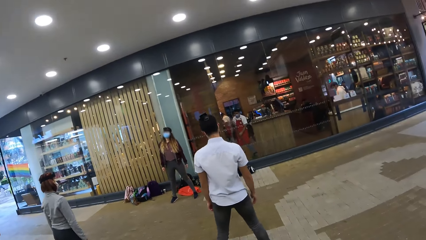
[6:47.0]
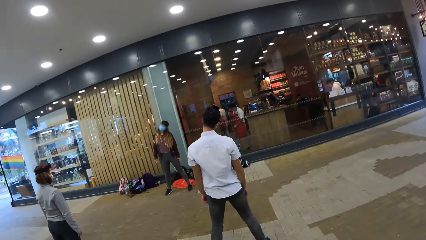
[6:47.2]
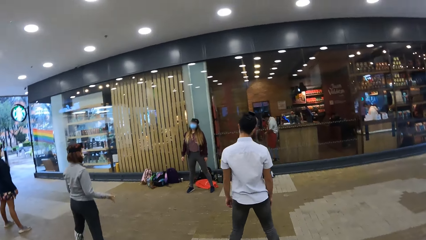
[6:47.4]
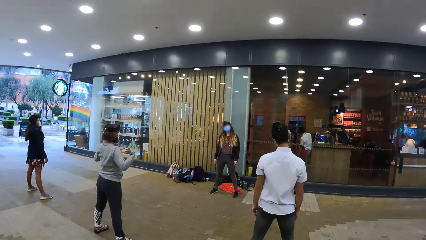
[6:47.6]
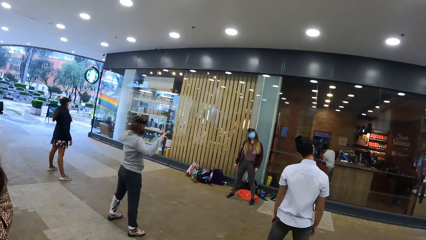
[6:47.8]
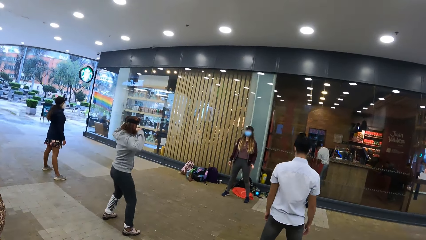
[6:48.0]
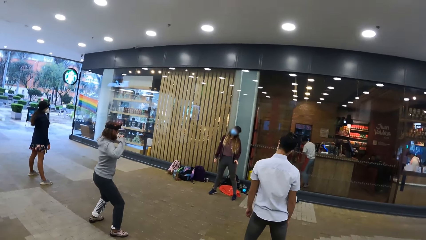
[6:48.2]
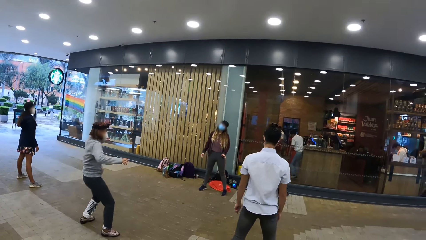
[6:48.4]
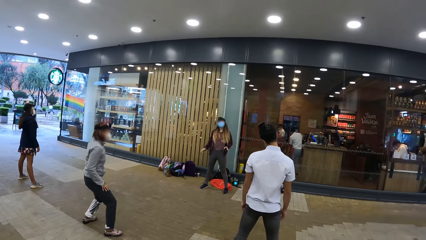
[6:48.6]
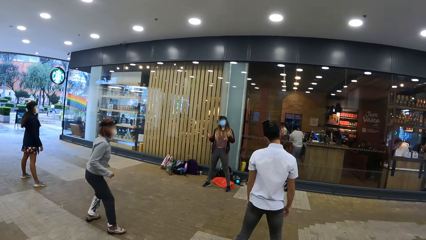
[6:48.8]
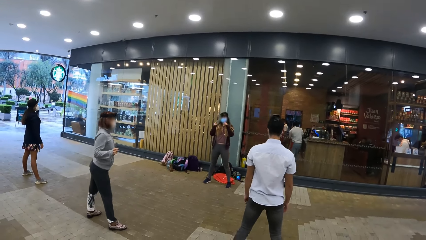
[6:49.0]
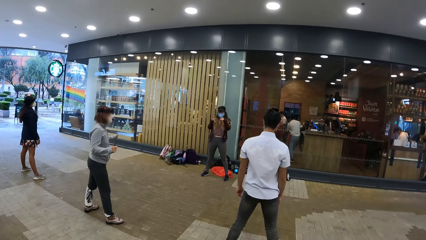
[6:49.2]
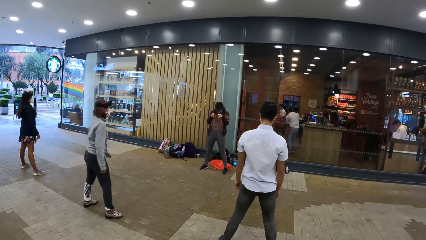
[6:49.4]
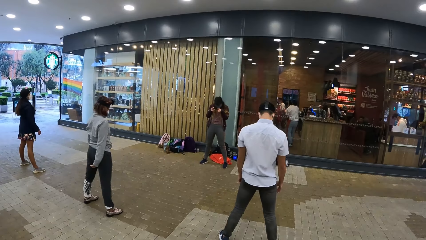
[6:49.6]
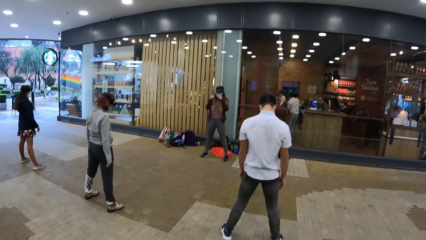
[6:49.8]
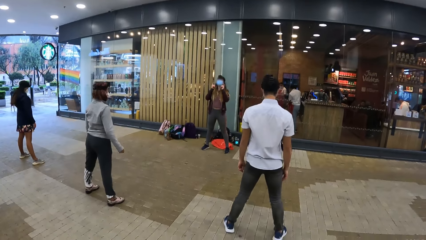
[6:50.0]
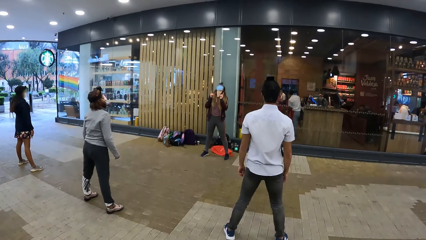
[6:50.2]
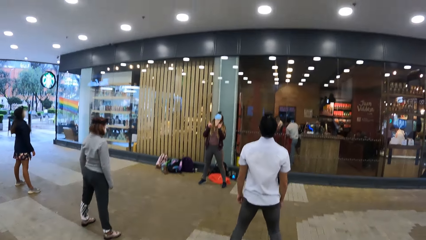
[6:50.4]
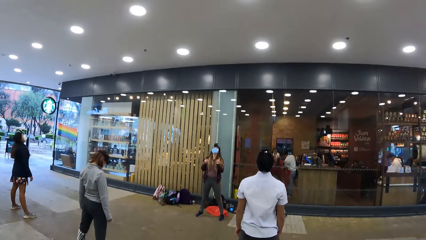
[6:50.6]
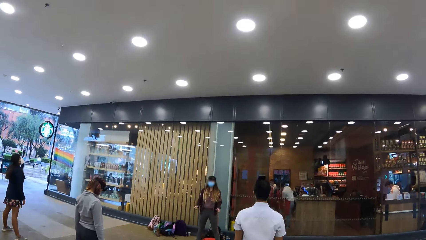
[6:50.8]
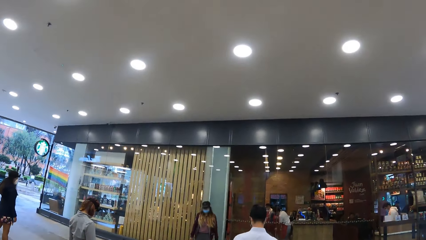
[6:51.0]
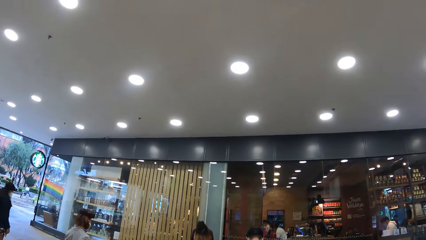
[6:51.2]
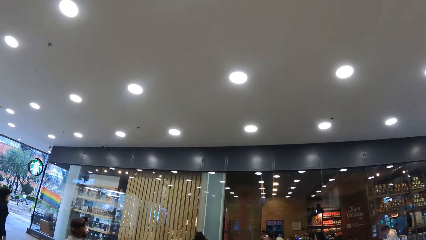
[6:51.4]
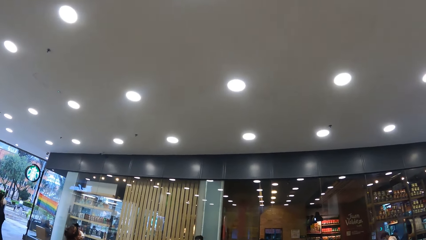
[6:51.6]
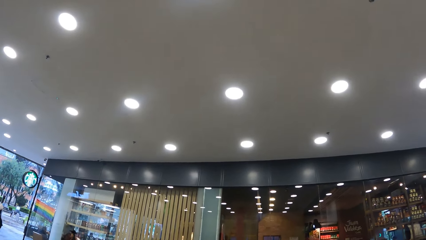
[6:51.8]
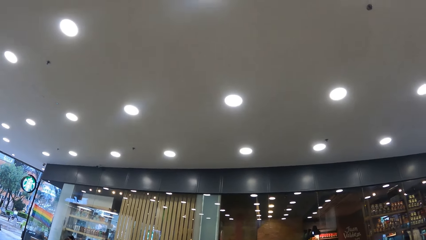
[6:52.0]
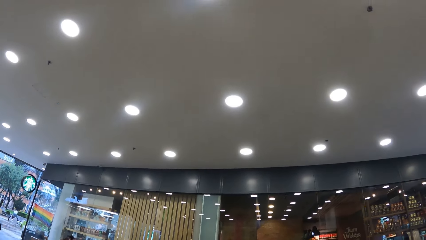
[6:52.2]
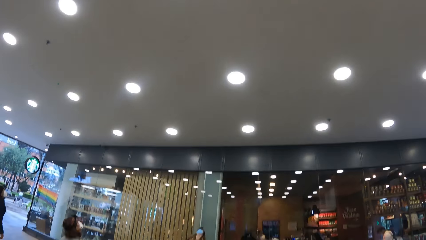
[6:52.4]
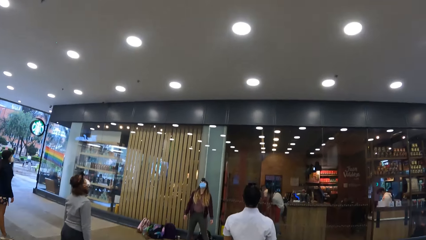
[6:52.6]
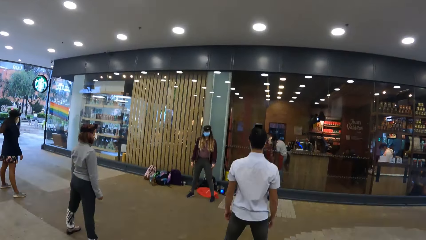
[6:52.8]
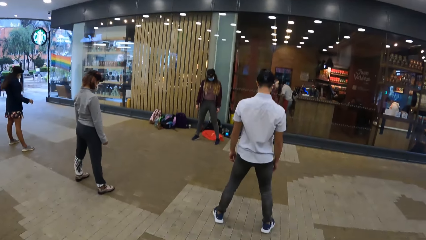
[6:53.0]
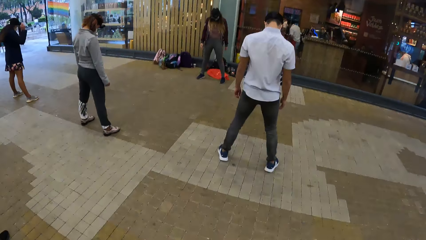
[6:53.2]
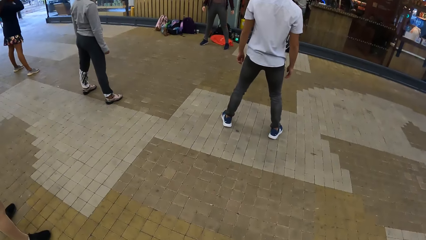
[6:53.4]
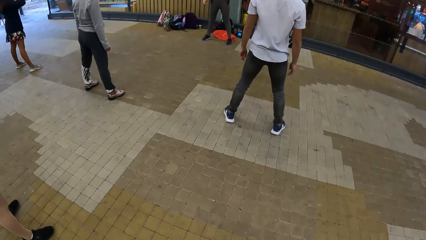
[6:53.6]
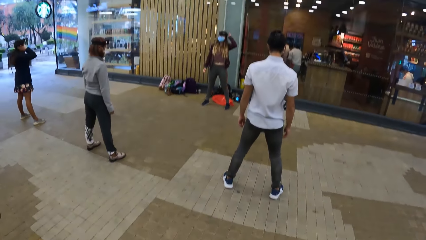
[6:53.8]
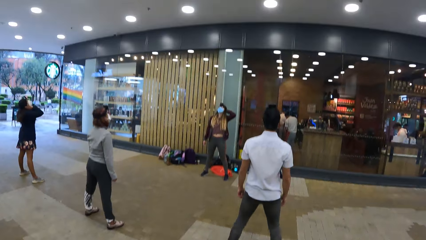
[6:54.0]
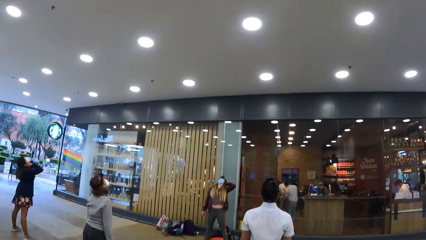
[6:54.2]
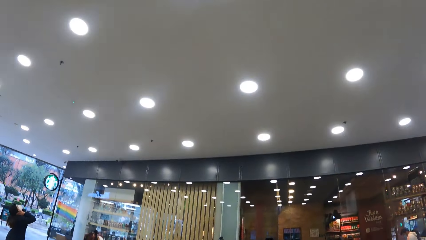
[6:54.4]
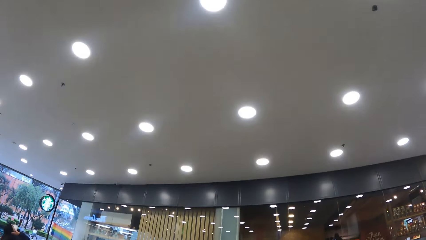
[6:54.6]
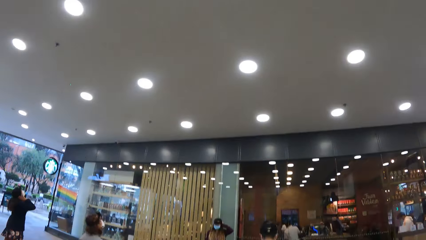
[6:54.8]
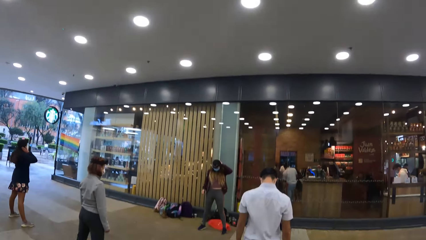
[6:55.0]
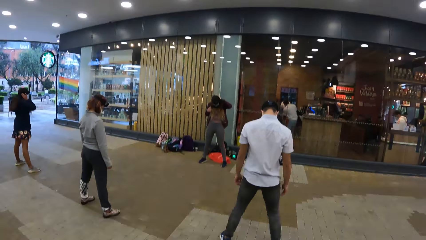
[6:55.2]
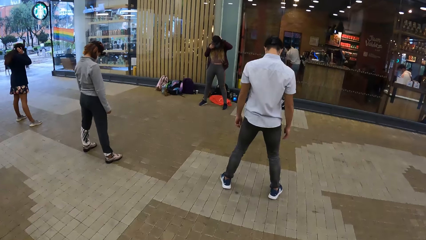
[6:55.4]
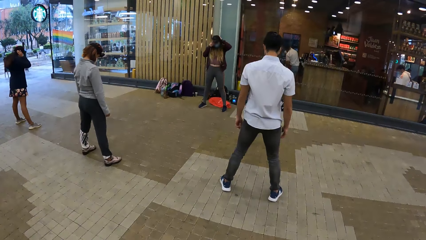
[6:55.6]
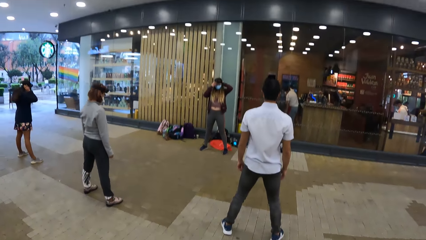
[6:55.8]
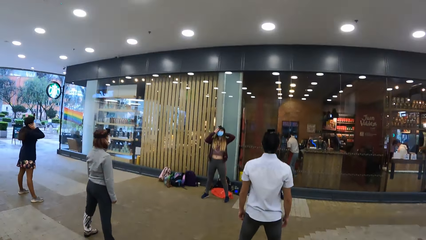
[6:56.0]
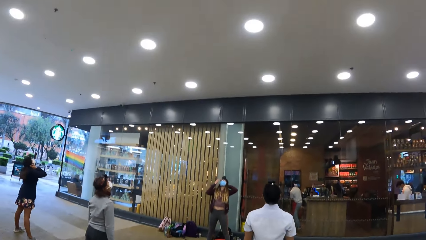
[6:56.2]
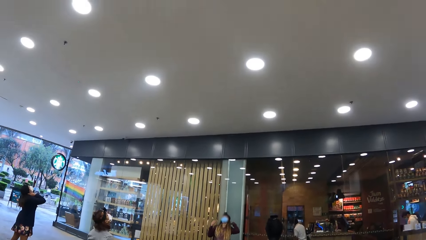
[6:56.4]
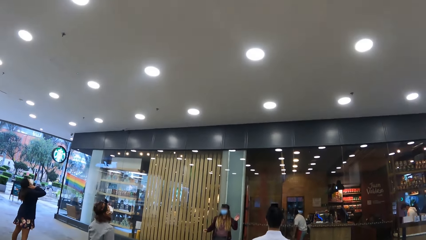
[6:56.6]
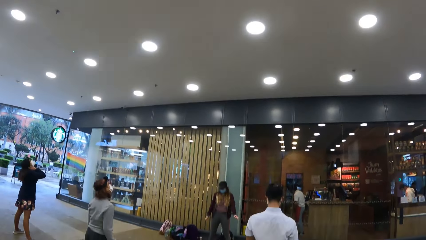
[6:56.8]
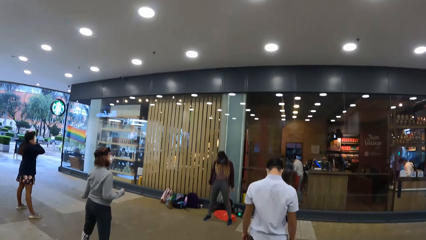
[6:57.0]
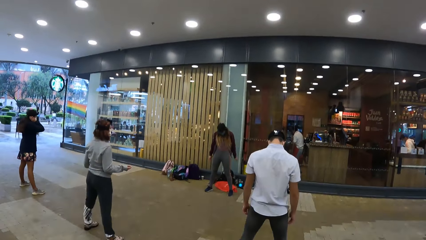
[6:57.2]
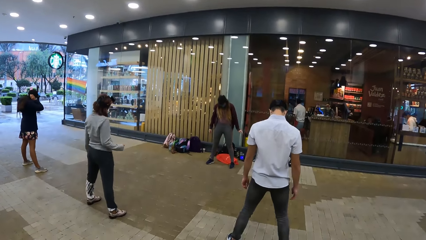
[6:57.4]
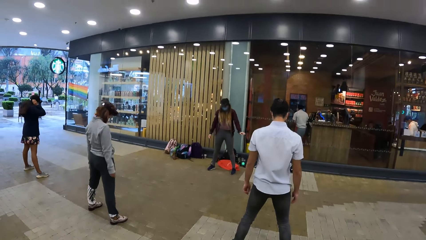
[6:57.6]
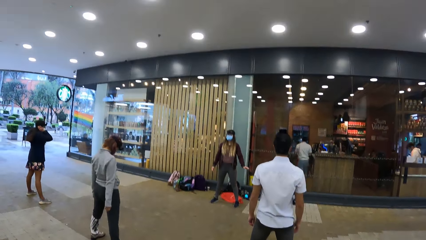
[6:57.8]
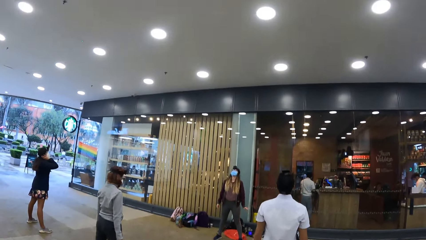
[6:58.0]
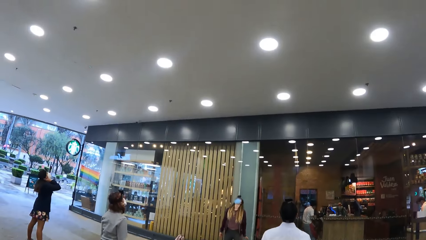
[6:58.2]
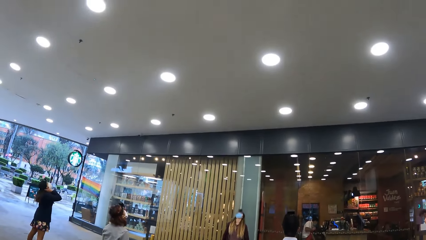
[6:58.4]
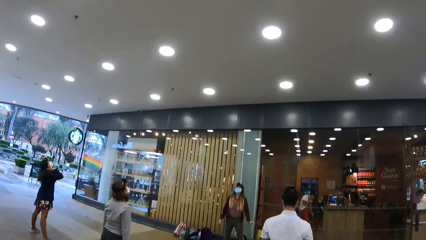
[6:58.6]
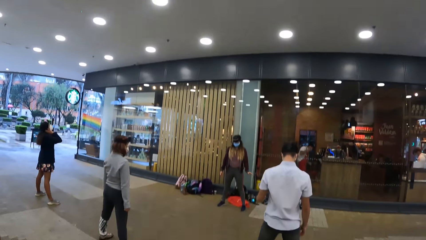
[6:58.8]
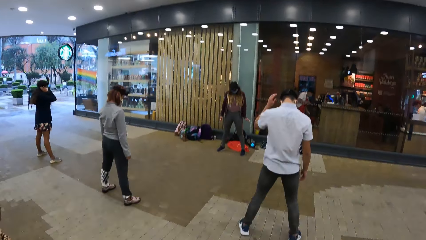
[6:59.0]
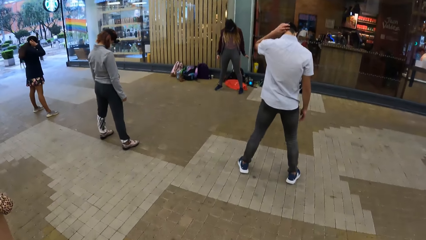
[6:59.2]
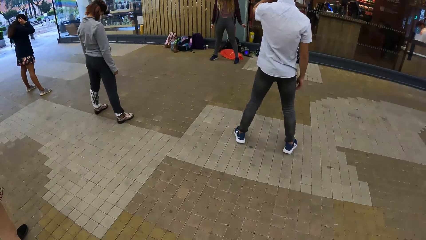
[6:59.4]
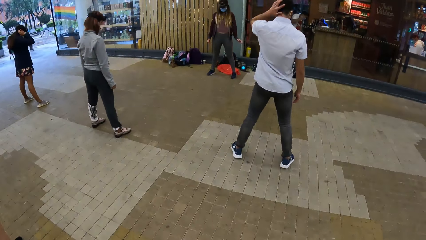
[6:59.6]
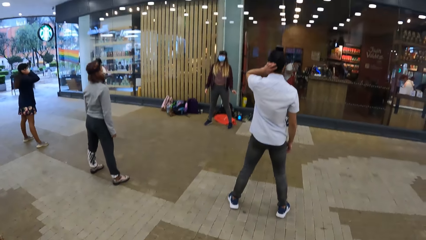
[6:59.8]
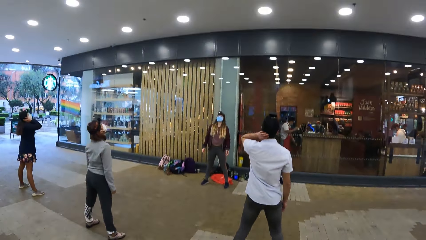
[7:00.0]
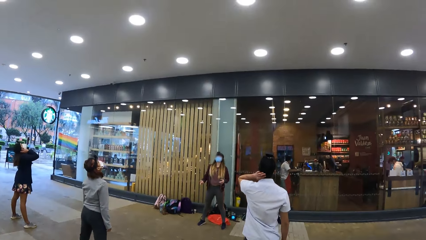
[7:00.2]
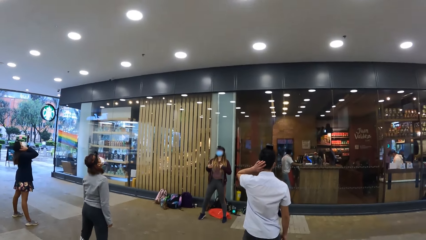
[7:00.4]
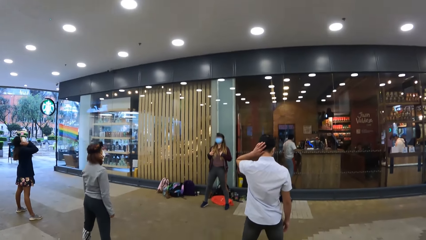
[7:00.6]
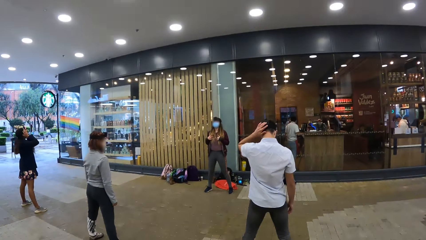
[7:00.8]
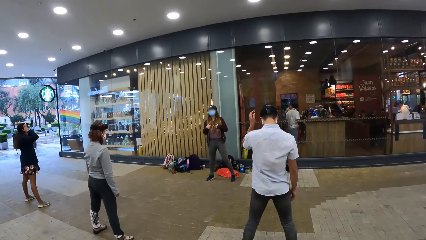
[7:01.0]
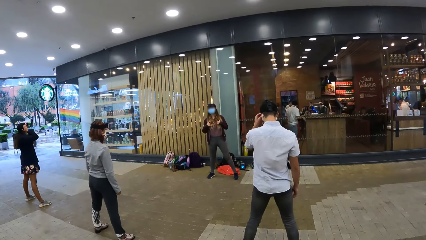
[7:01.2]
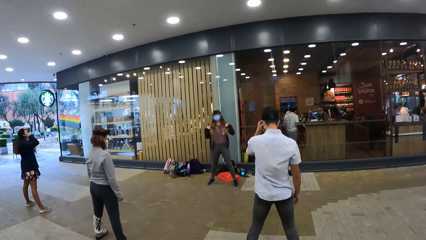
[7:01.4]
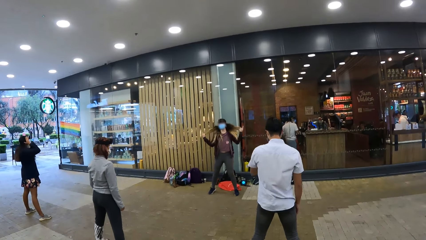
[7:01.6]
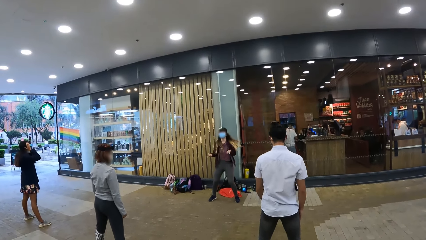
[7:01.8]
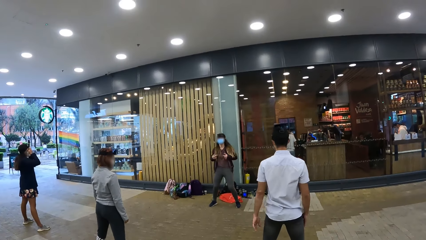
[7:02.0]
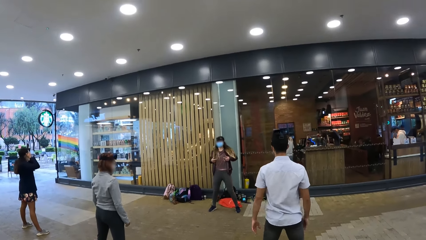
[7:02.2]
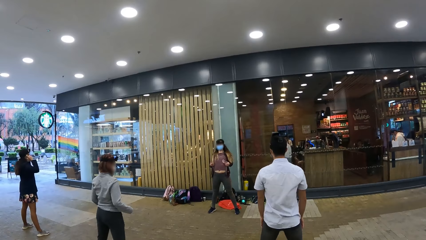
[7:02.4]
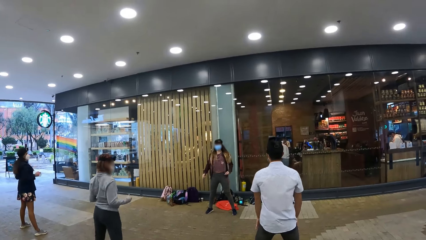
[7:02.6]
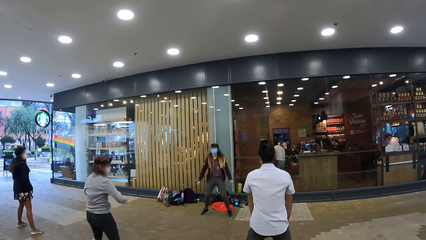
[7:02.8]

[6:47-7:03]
The instructor touches her face with both hands. A woman places her right hand at the back of her head. A man places his left hand at the back of his head. The woman lowers her left hand. The instructor flips her hair backwards with both hands.
